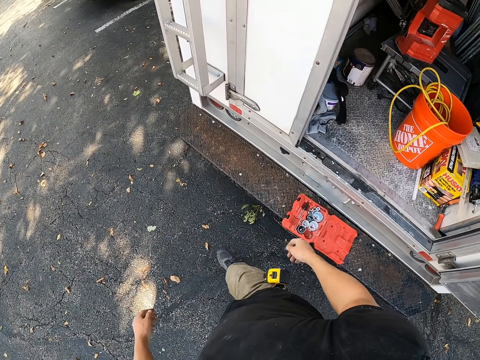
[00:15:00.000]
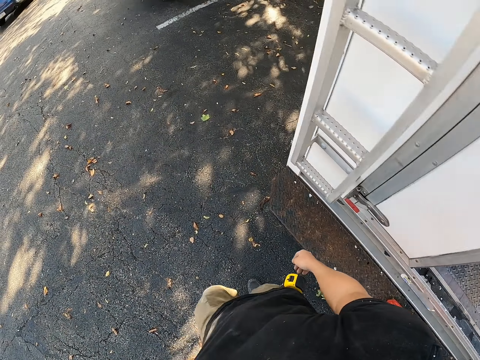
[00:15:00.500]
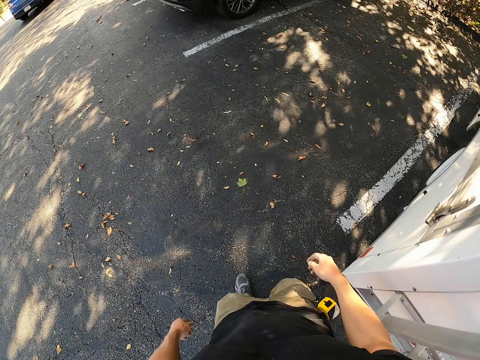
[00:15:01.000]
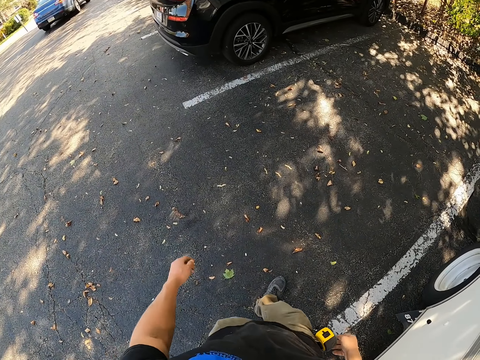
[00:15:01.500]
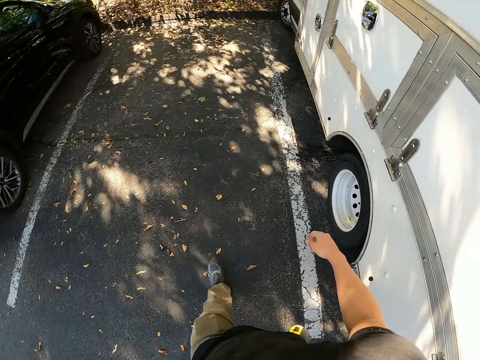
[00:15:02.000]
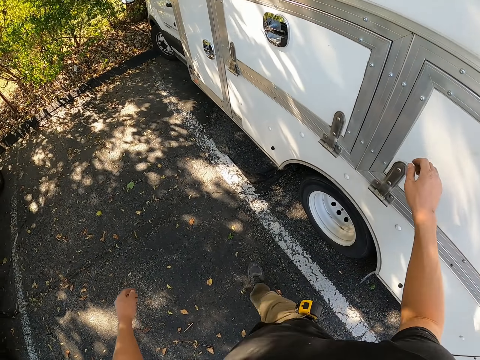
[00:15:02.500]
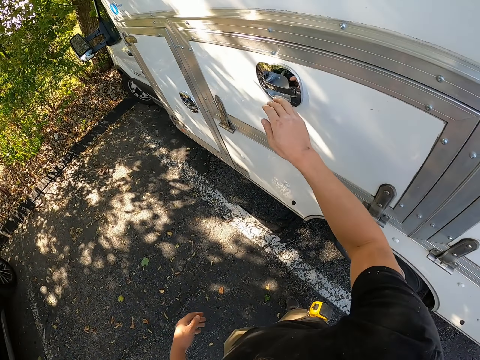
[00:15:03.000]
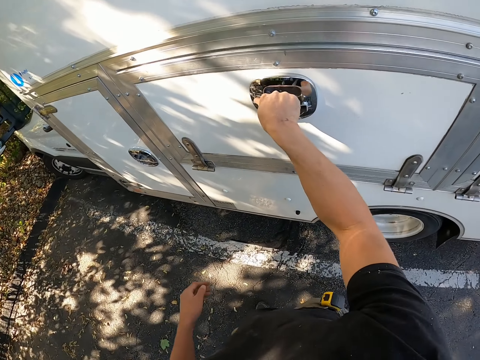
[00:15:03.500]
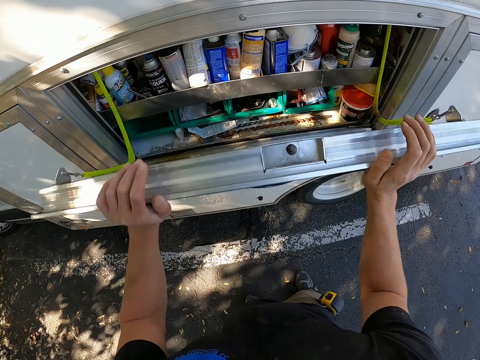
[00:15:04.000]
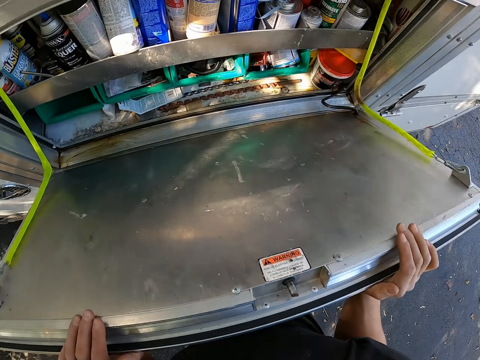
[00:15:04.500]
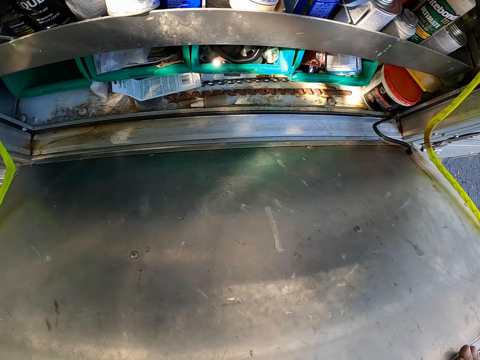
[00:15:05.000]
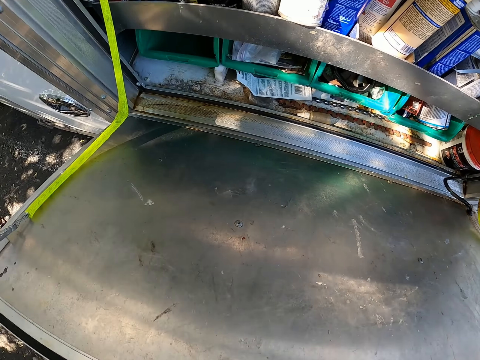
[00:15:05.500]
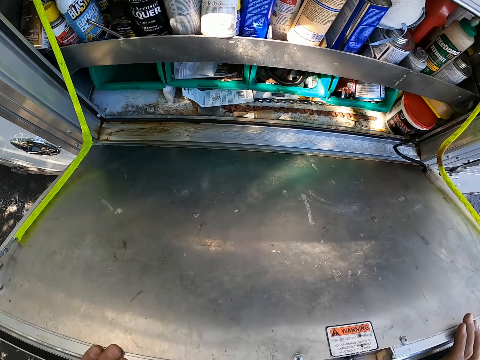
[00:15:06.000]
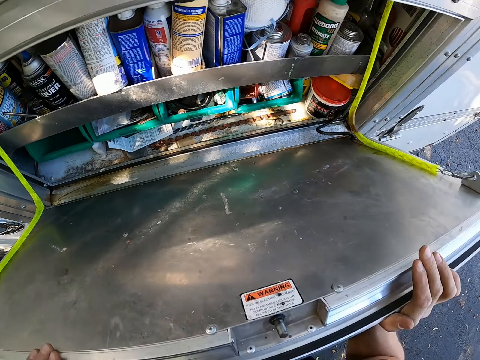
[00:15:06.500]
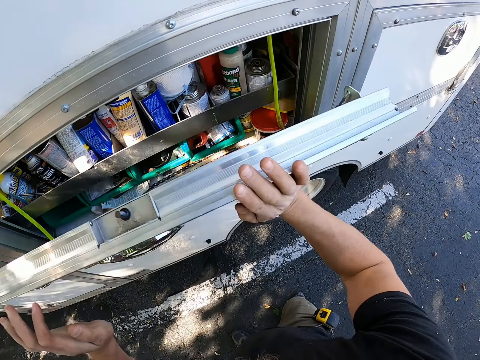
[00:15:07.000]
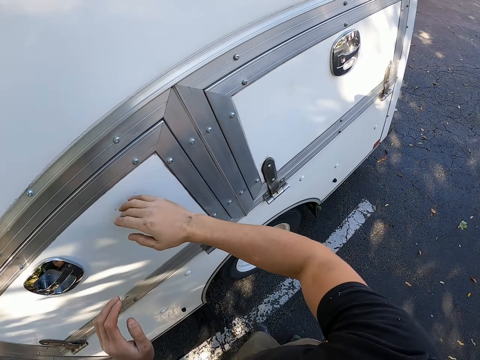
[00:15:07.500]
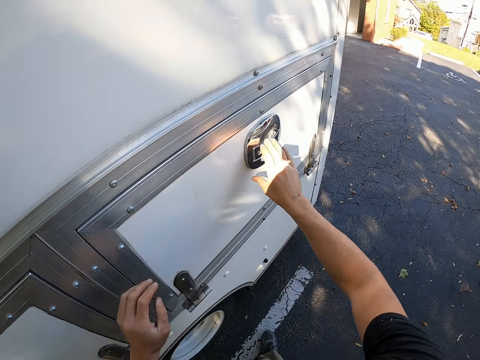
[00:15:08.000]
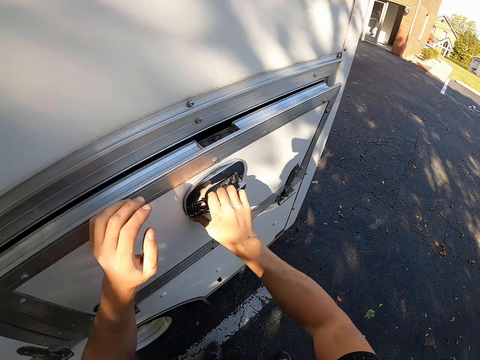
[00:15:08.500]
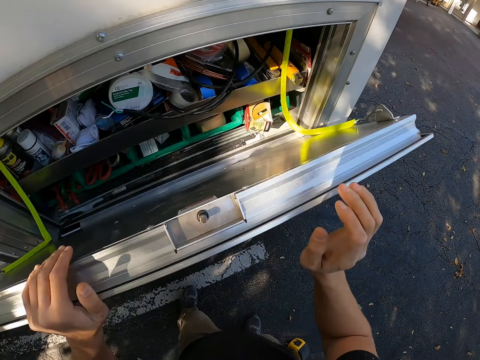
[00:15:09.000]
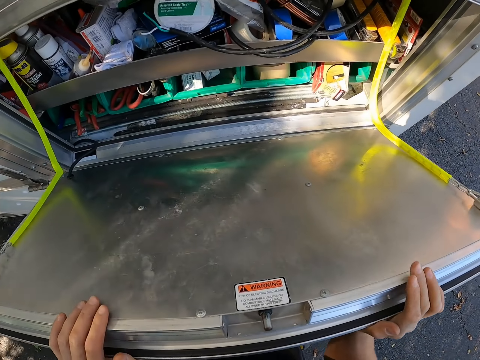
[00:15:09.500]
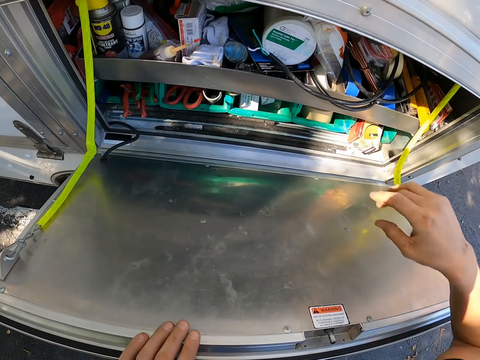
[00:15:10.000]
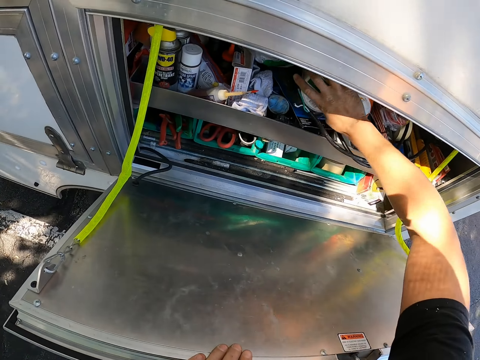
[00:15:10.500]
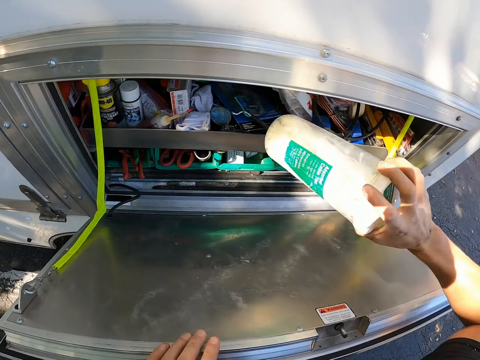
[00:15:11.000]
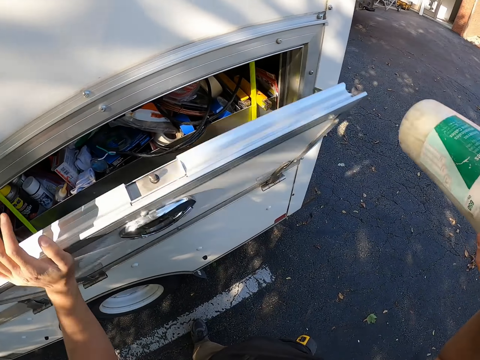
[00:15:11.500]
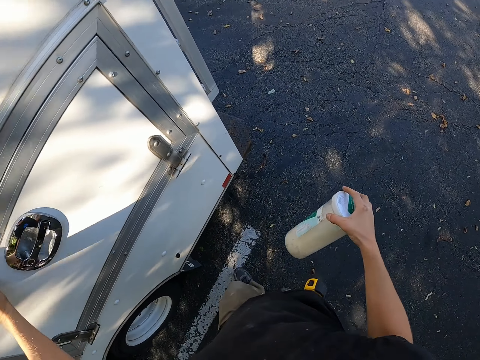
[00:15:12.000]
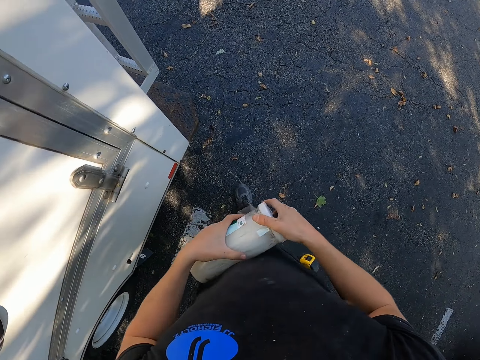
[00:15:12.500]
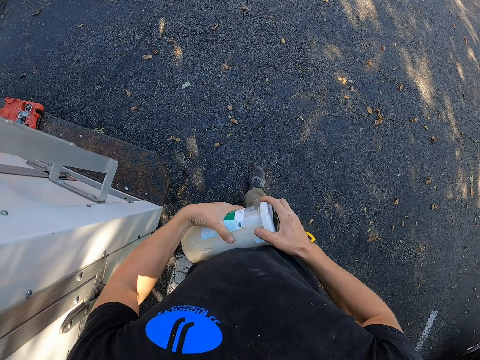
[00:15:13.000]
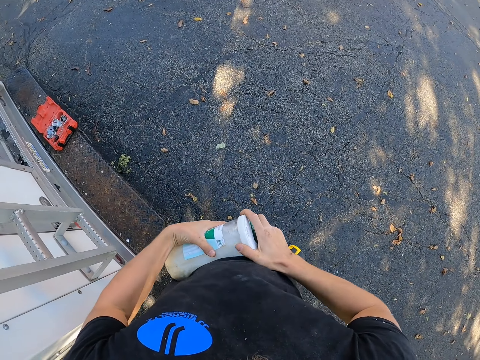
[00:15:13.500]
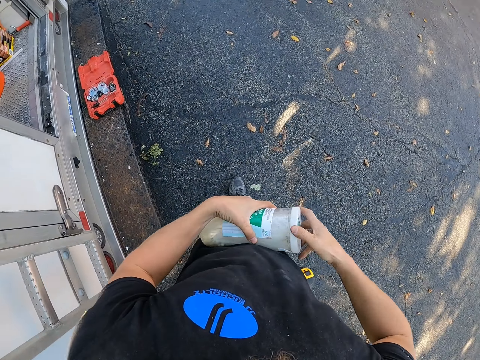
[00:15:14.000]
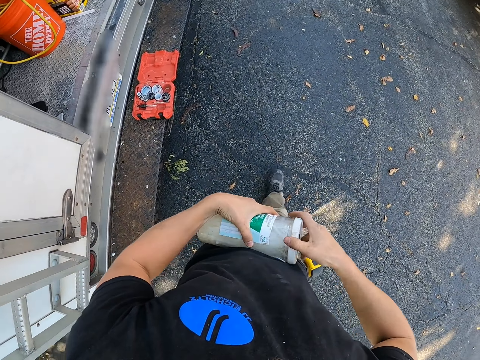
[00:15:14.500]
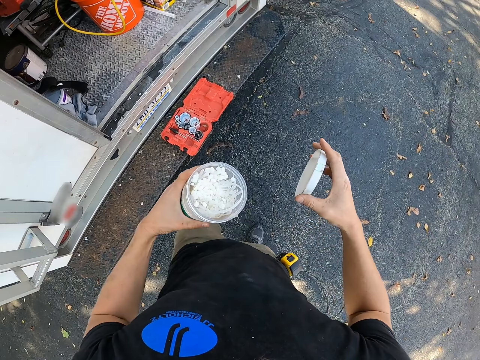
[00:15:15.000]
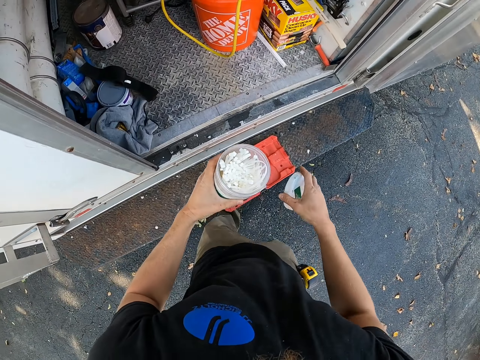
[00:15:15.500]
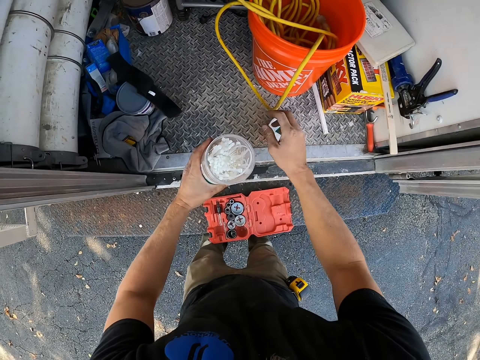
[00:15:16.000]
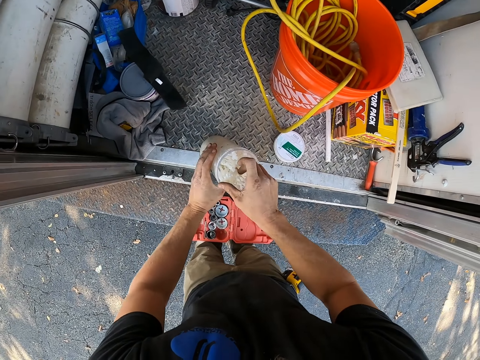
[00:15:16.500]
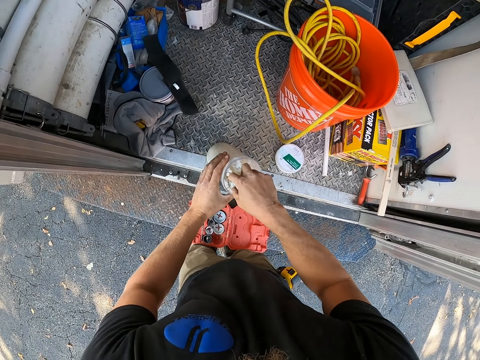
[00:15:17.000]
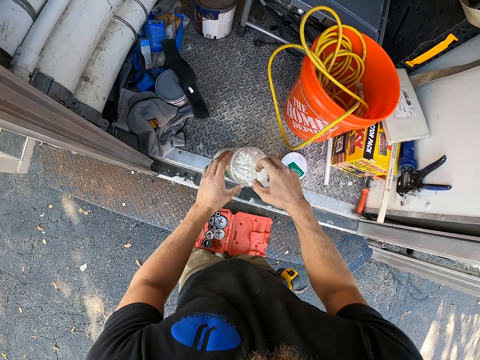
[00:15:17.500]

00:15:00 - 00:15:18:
The camera wearer opens a truck boot. They look around. They close the truck boot. They open the truck boot. They pick up a tin from the truck. They close the truck boot. They hold the tin. They open the tin. They walk around the building. They drop the lid. They pick up the cable ties.

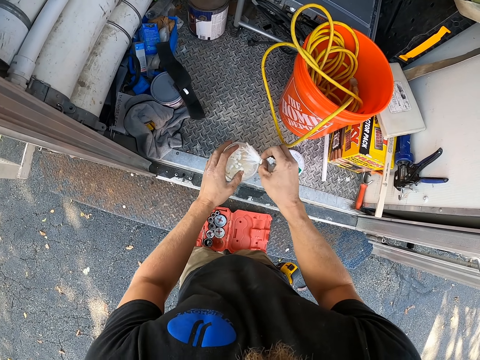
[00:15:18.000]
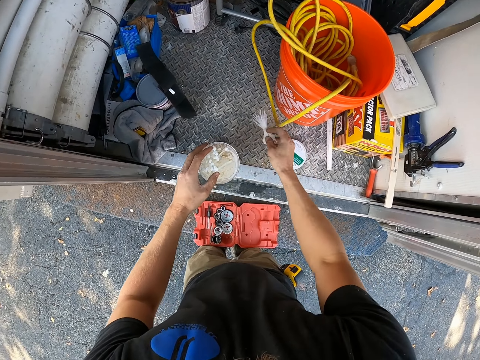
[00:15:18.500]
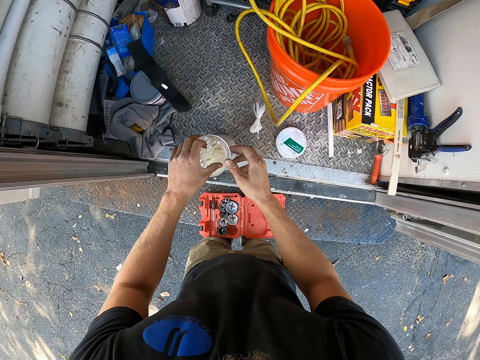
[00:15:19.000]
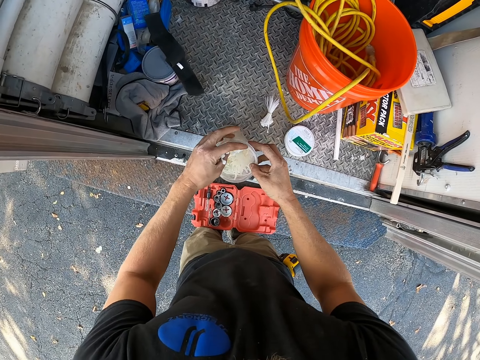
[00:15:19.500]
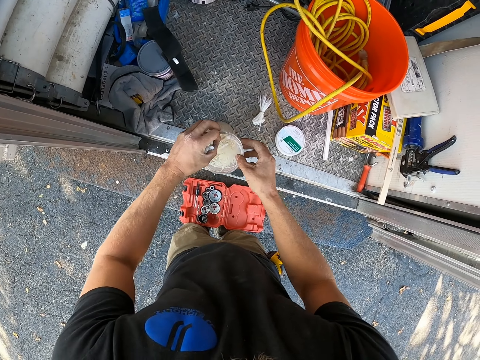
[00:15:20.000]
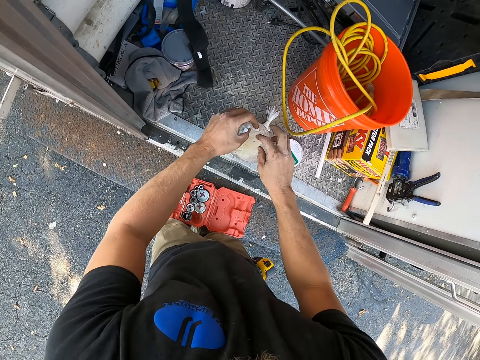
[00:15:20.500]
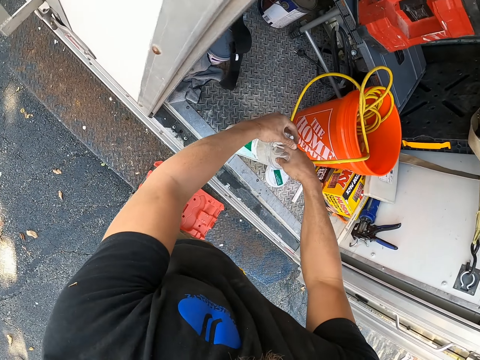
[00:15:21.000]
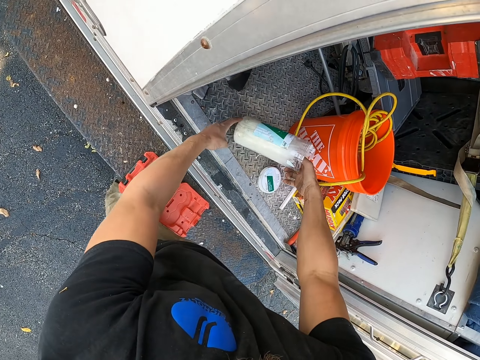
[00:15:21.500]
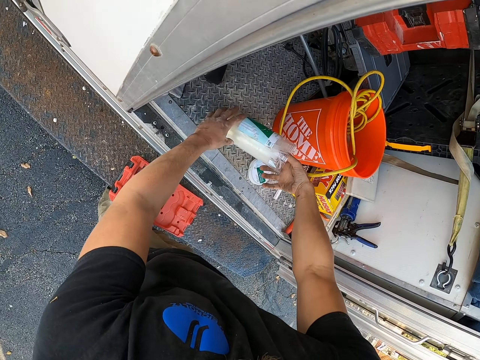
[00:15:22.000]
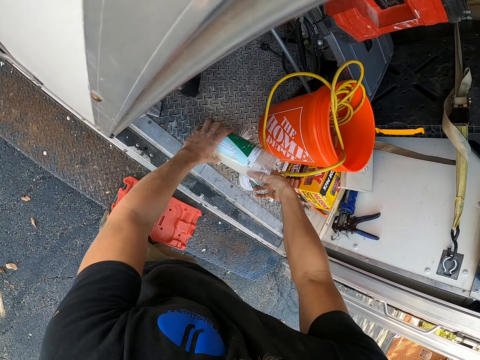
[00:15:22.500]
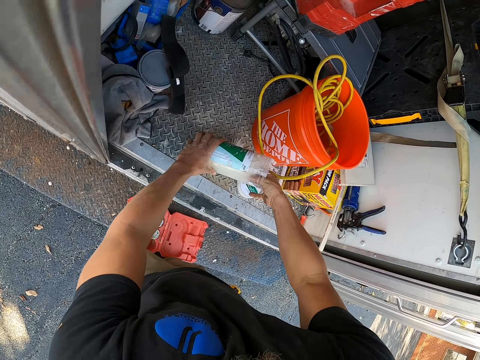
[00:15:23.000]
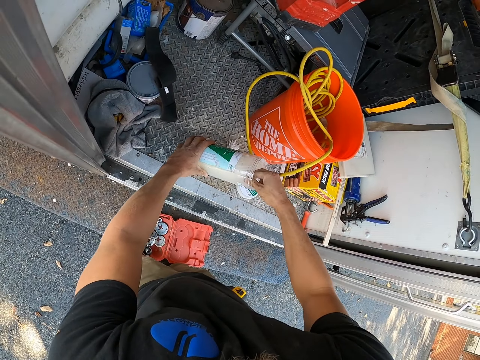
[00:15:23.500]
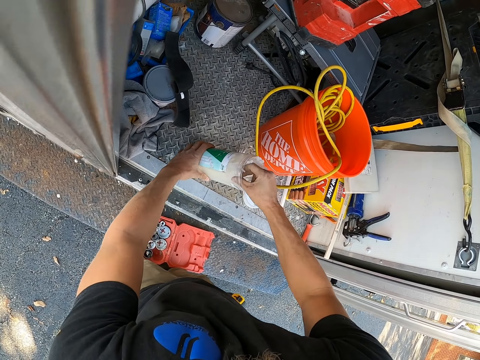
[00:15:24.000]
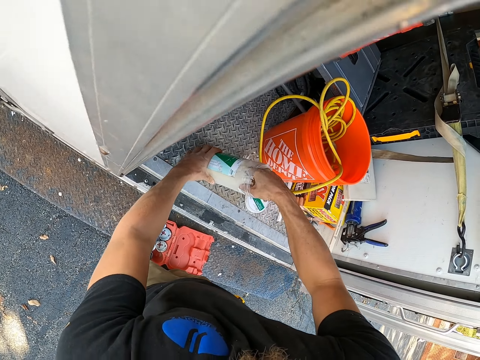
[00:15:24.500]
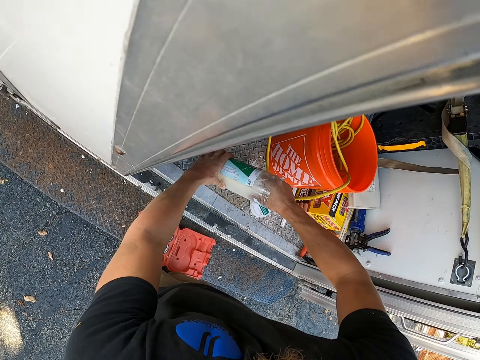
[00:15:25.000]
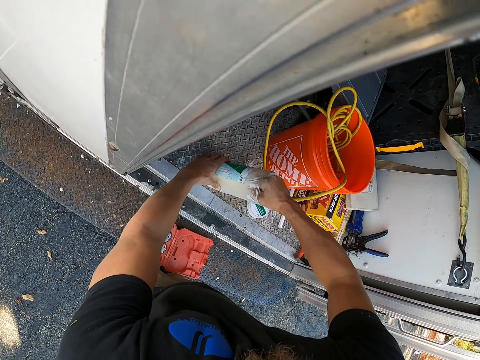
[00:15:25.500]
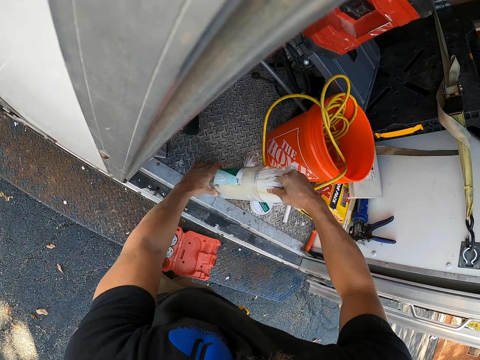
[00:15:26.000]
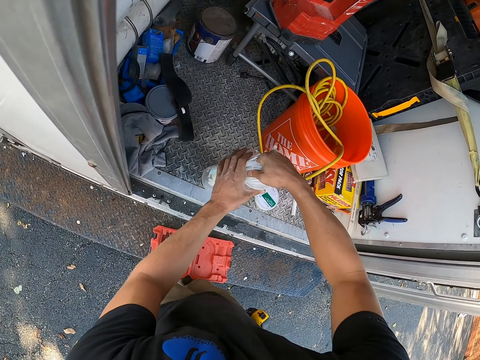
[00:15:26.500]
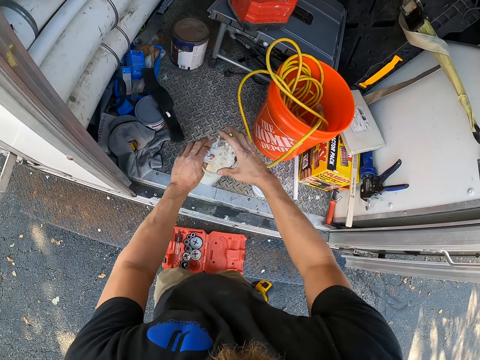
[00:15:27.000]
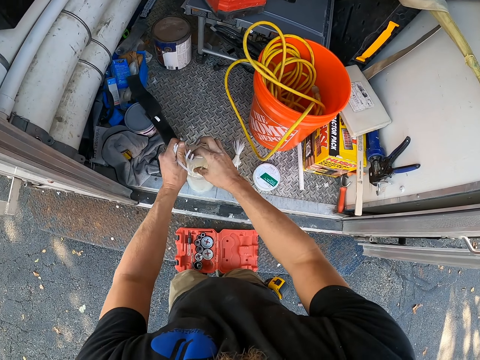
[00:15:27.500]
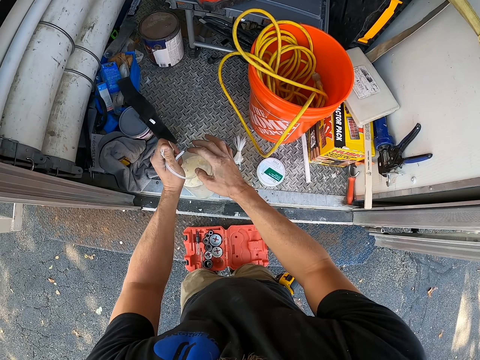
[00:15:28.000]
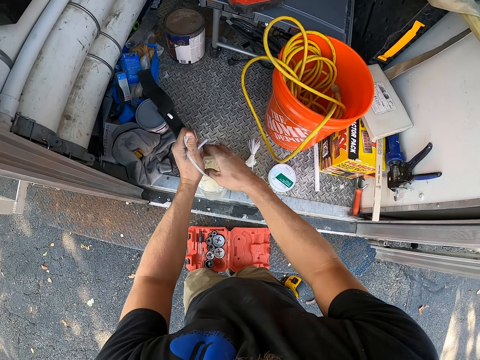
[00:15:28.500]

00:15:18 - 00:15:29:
The camera wearer drops the cable ties. They remove the cable ties from a container.
